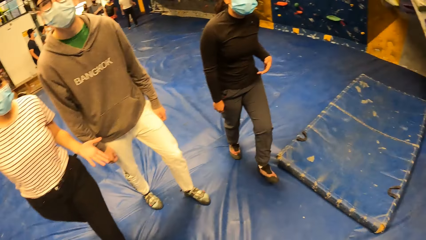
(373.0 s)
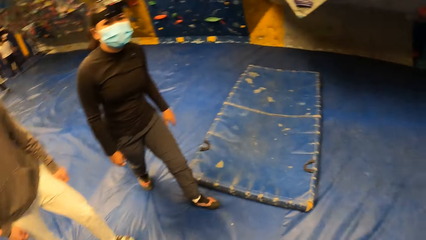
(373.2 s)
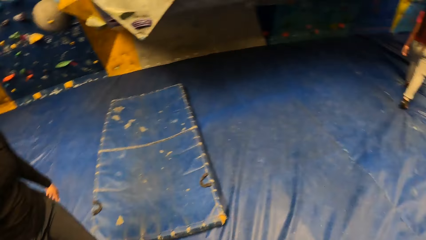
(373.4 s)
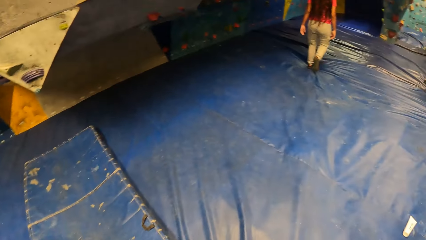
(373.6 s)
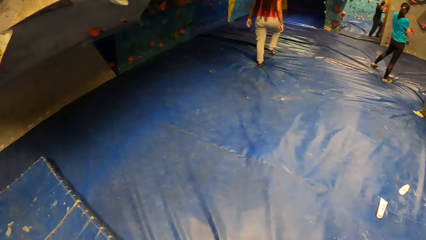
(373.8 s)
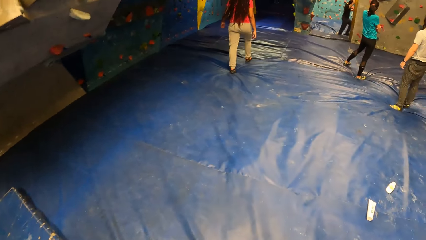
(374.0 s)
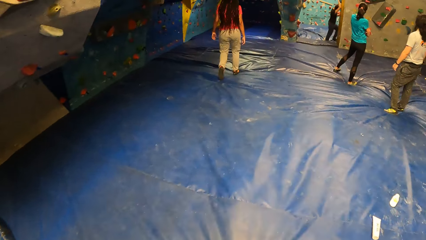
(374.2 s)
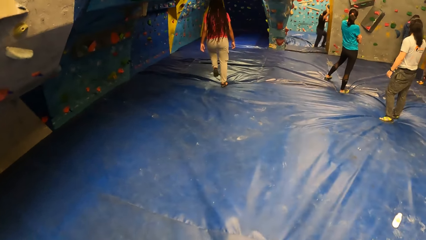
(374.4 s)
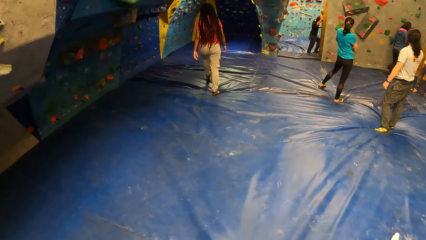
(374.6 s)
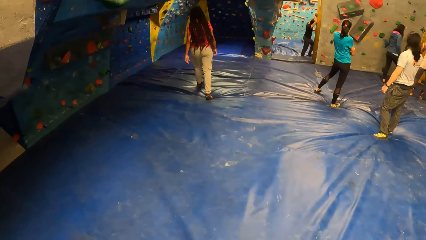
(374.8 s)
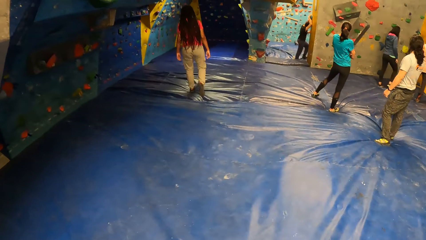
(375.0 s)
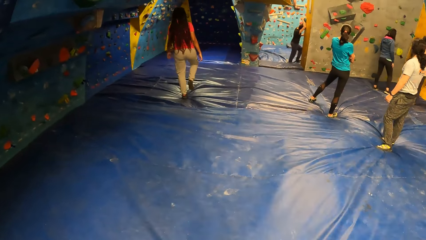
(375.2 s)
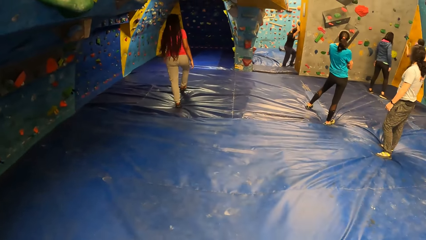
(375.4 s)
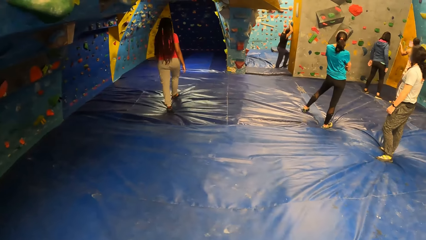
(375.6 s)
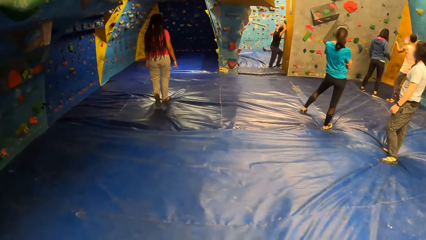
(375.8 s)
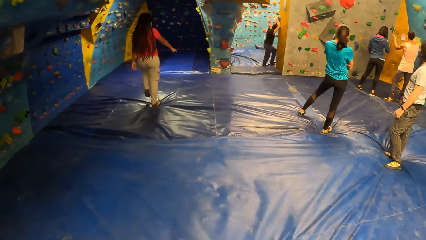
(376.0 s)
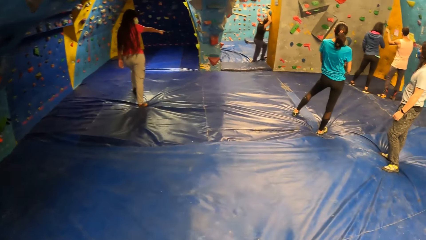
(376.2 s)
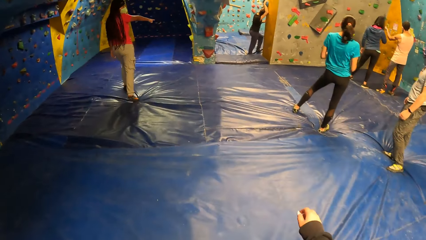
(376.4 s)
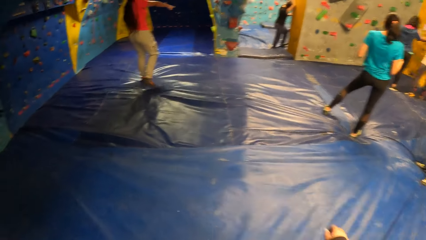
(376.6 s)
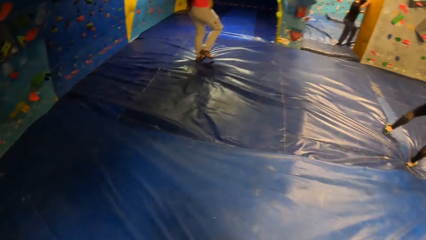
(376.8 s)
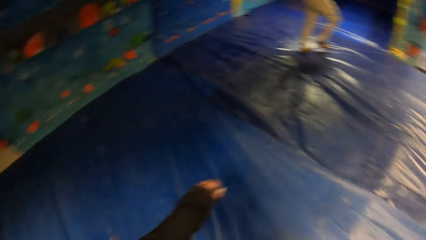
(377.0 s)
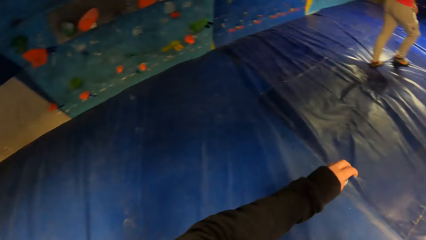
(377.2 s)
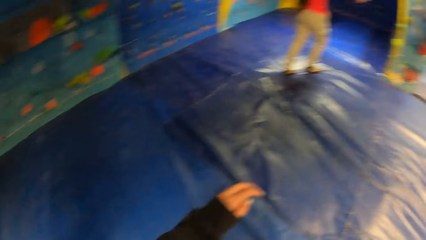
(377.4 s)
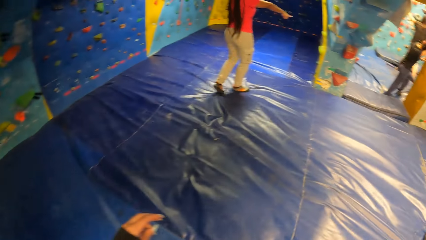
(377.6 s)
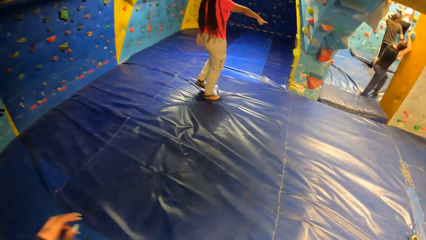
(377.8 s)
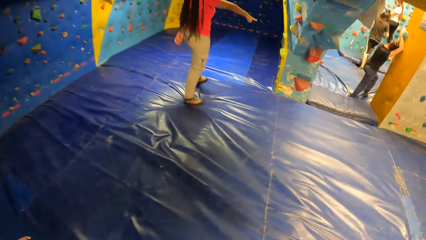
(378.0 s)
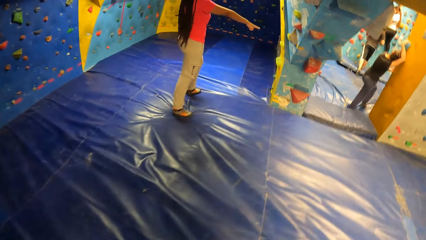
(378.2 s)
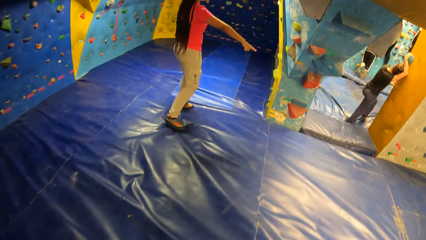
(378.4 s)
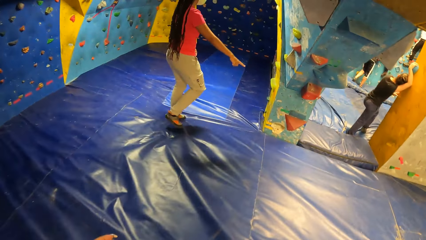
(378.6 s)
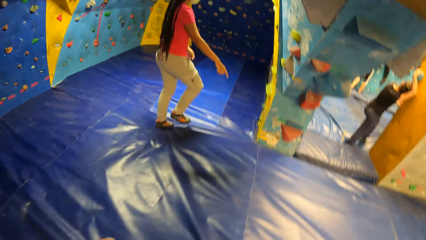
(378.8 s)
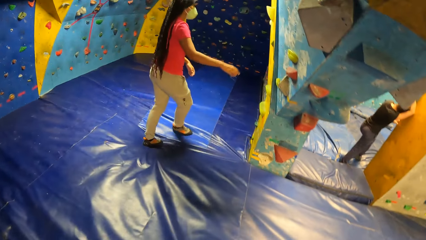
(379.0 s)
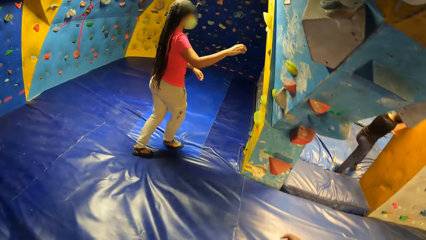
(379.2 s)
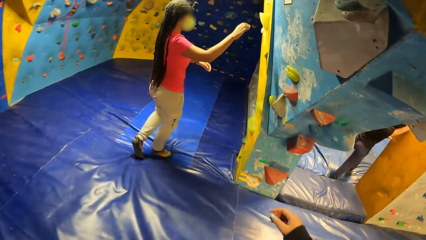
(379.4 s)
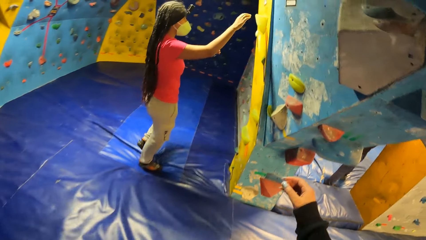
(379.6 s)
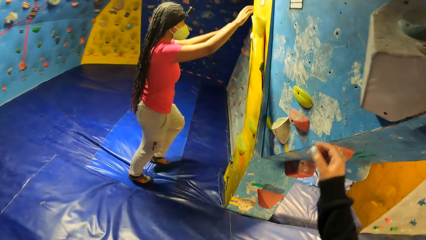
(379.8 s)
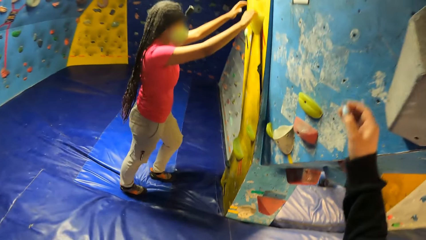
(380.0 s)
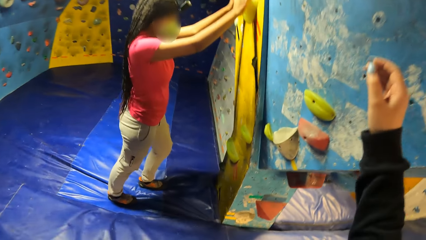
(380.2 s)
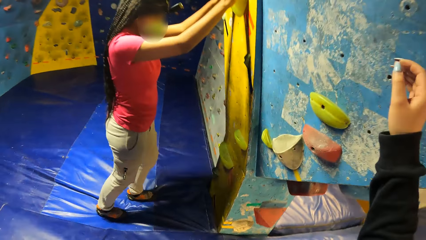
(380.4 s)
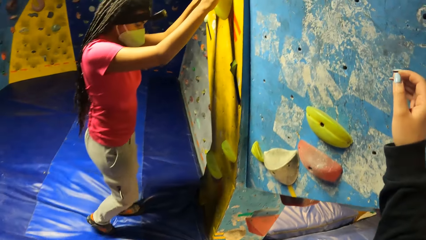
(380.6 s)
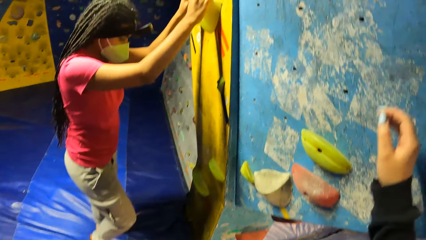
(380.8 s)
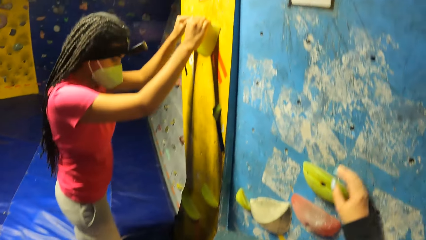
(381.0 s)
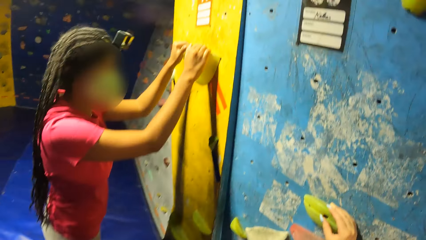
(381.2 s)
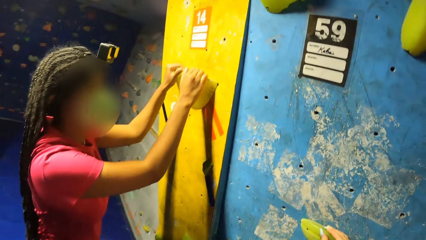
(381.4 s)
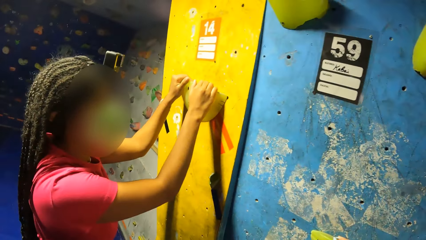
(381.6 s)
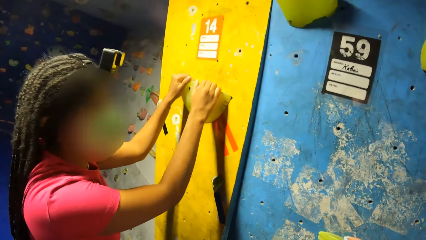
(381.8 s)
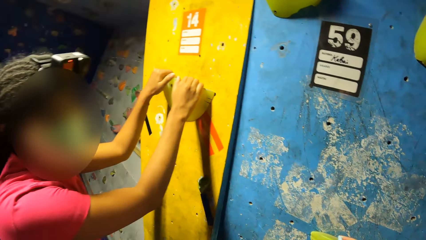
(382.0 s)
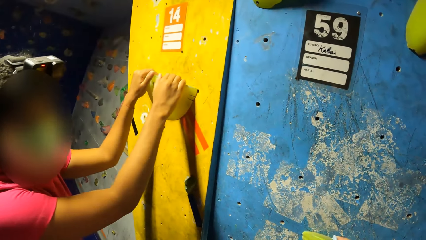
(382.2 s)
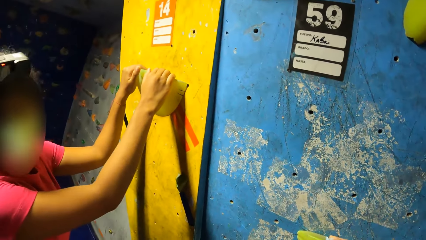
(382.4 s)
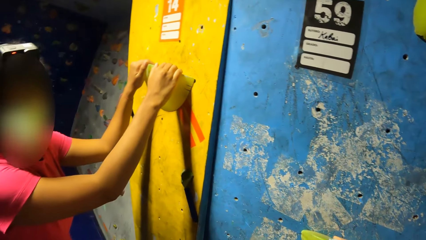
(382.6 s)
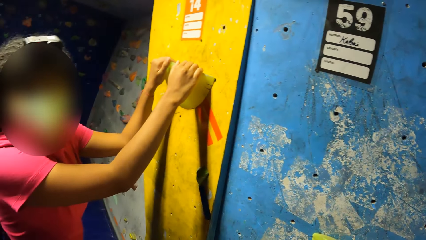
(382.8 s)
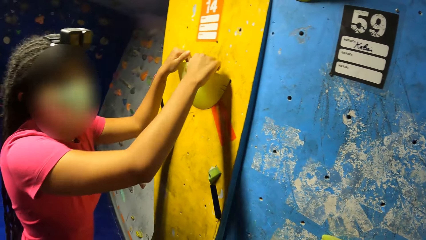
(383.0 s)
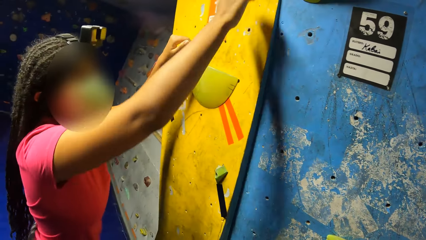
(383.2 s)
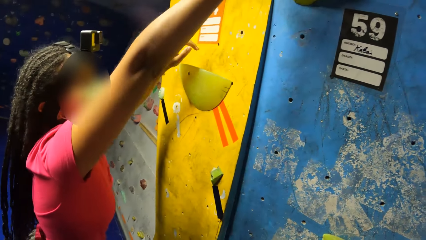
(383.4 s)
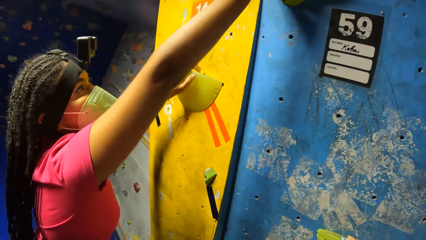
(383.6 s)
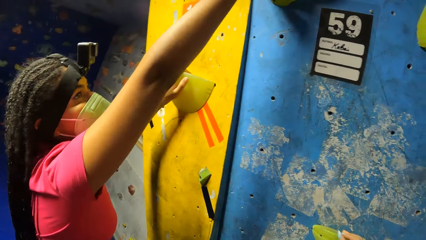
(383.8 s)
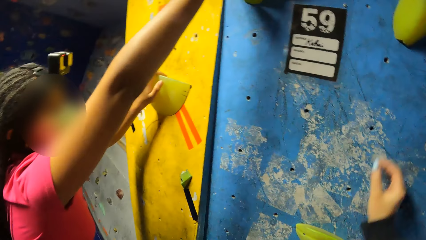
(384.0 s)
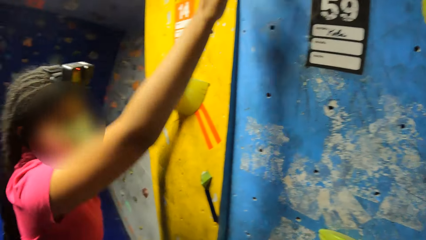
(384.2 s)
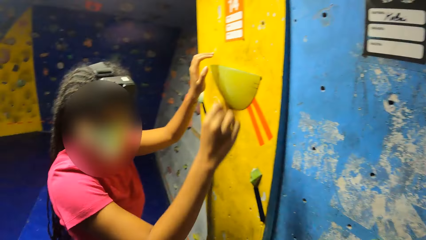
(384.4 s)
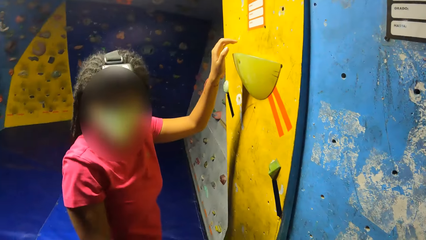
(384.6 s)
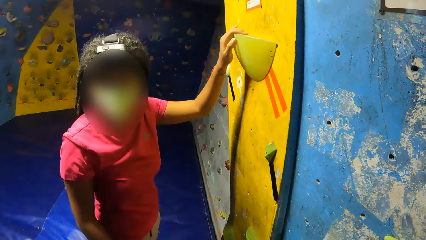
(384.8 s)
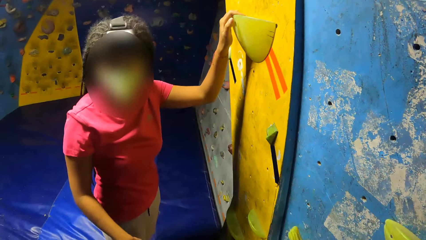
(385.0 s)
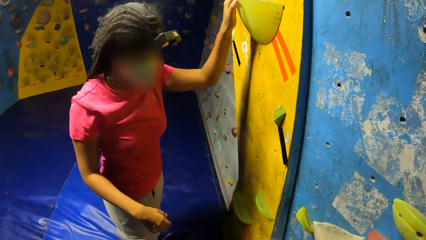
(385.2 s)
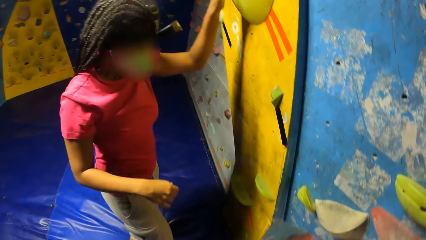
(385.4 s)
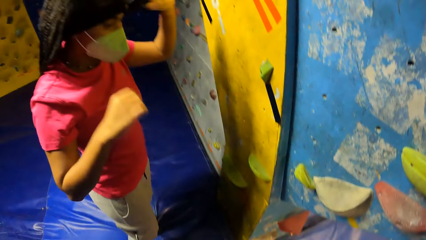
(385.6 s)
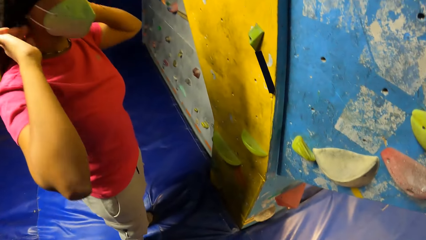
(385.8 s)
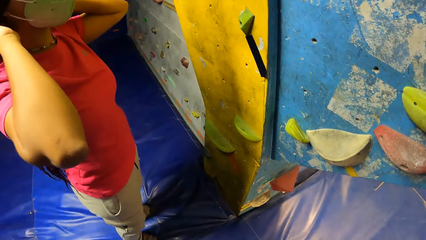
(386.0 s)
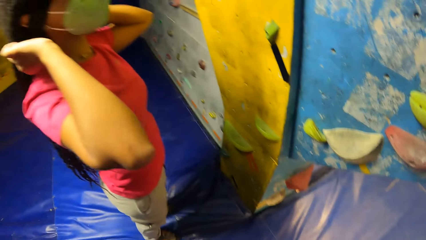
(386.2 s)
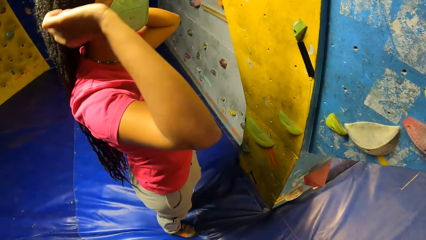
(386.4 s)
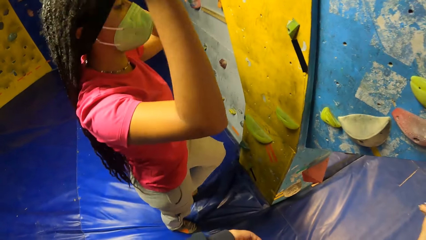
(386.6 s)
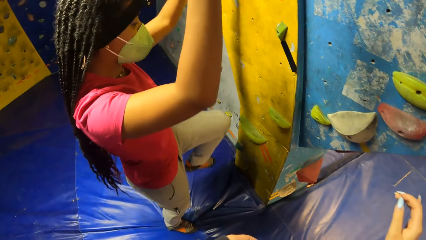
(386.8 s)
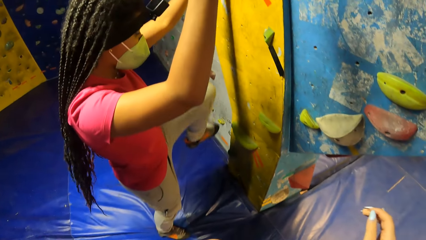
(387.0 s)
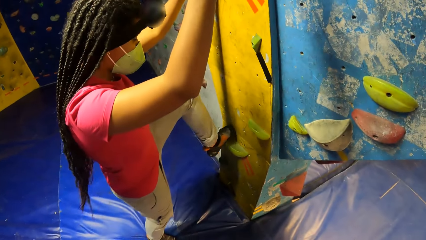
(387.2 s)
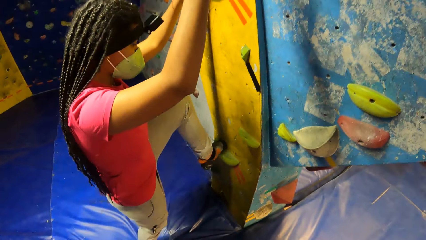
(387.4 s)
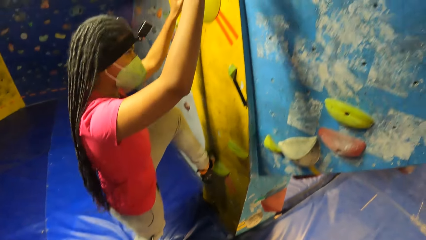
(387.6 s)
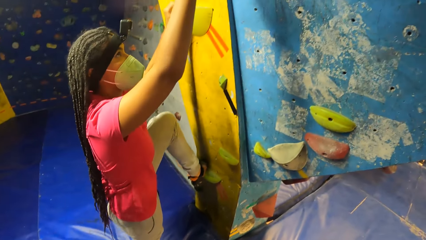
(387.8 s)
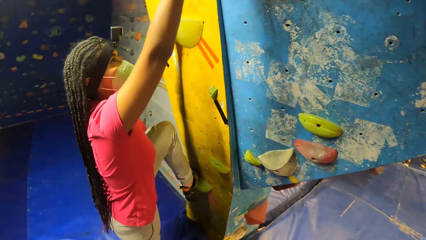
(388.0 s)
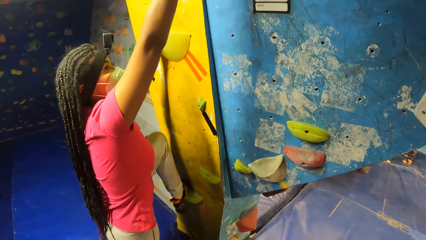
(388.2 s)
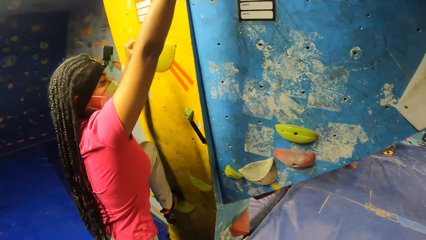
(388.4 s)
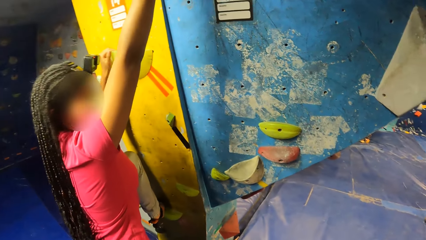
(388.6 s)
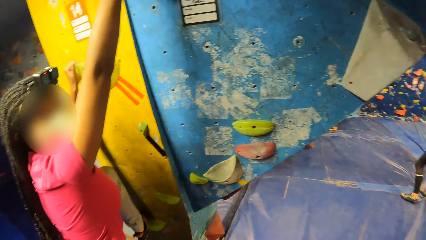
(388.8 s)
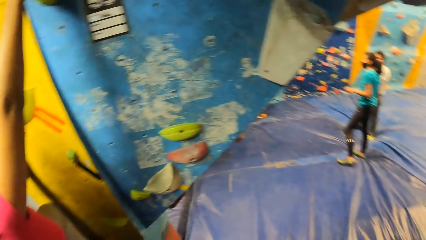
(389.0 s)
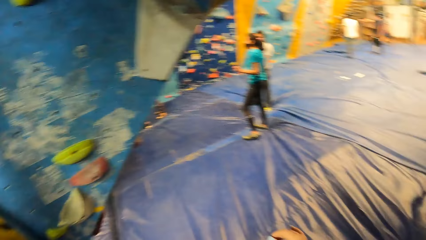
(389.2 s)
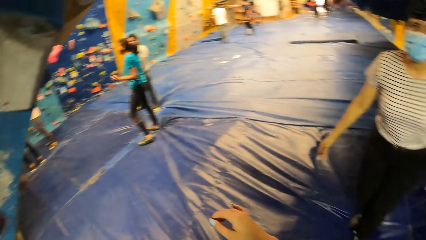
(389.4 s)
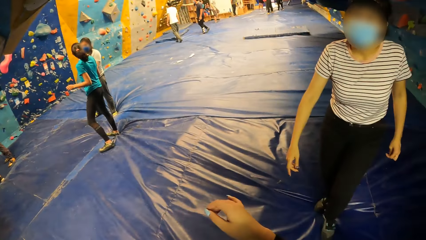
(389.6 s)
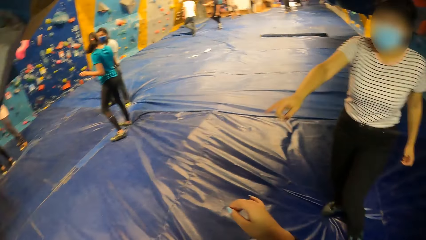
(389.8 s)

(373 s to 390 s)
The camera wearer interacts with a man and a woman. Another woman walks to a wall. The camera wearer walks around the room. The second woman points at the wall with her right hand. The camera wearer moves to the wall. The second woman holds climbing holds on the wall with her hand. The camera wearer puts her right hand on a climbing hold on the wall. She looks around the room and talks with a person. The second woman climbs the wall with her hands. The camera wearer looks around the room.
